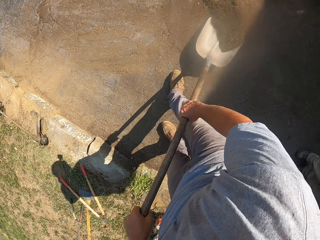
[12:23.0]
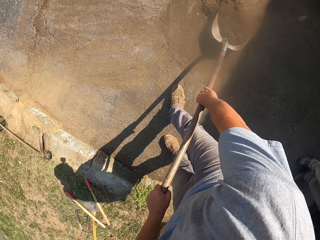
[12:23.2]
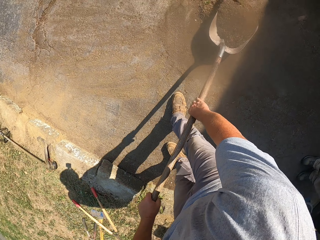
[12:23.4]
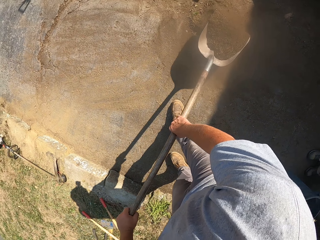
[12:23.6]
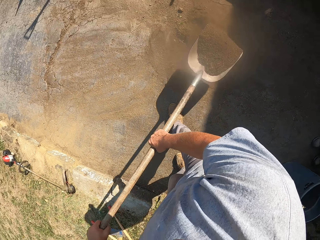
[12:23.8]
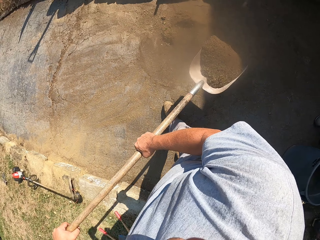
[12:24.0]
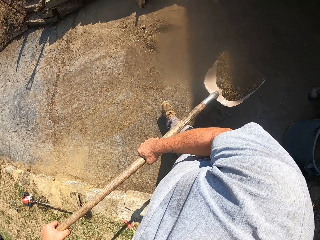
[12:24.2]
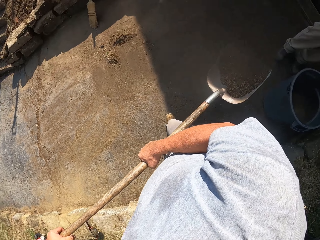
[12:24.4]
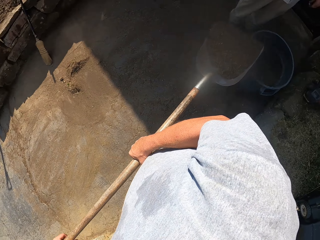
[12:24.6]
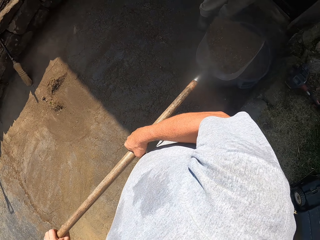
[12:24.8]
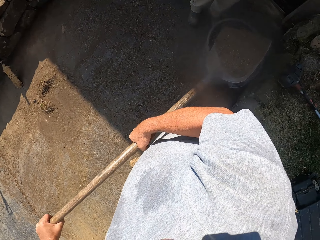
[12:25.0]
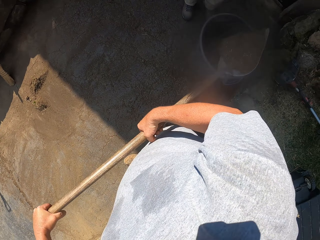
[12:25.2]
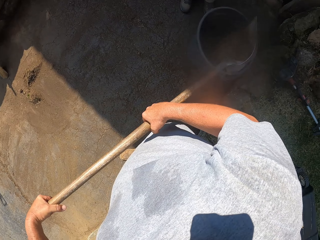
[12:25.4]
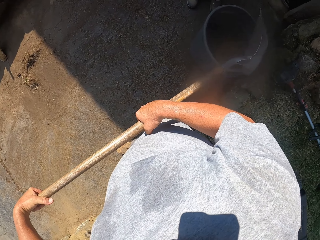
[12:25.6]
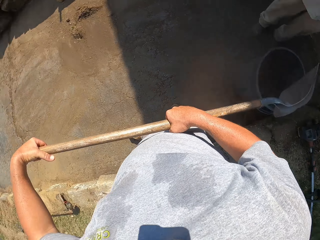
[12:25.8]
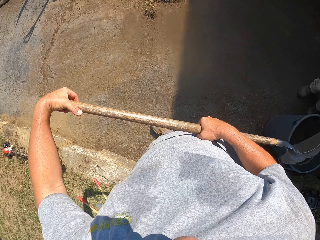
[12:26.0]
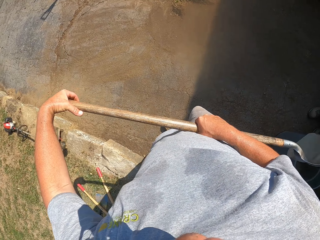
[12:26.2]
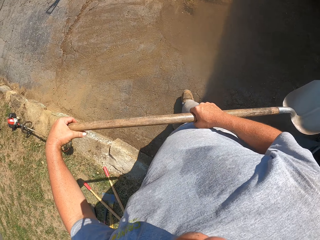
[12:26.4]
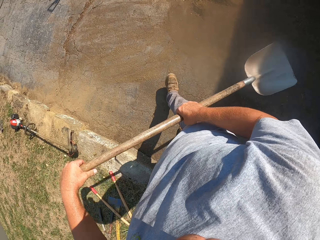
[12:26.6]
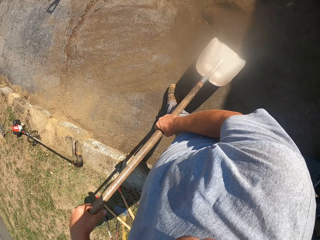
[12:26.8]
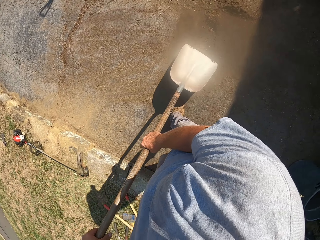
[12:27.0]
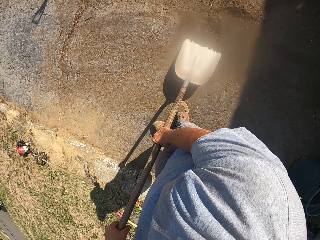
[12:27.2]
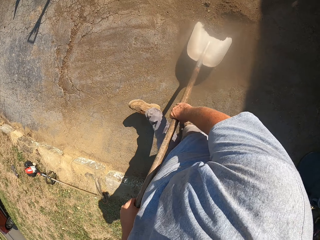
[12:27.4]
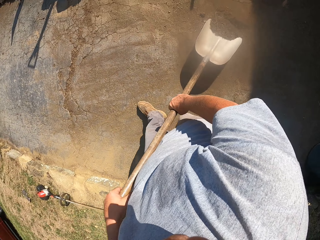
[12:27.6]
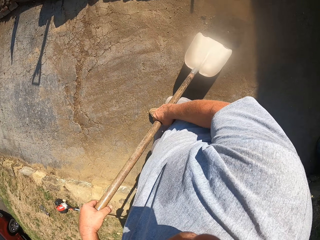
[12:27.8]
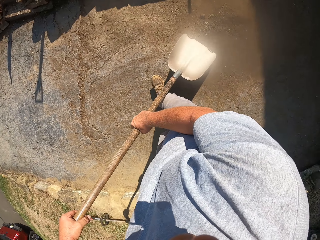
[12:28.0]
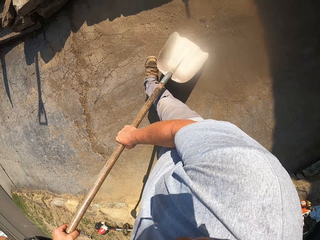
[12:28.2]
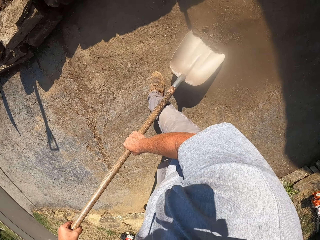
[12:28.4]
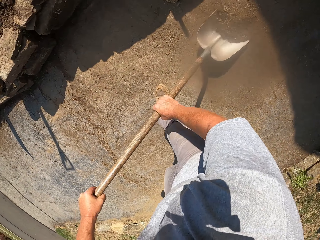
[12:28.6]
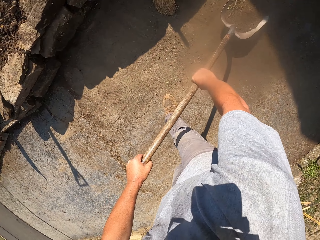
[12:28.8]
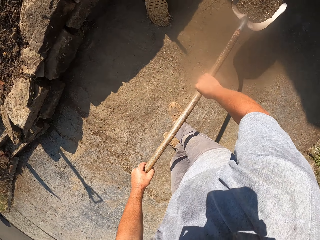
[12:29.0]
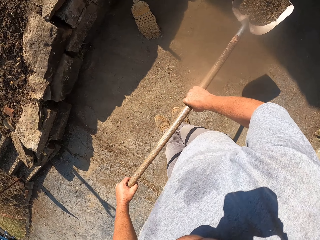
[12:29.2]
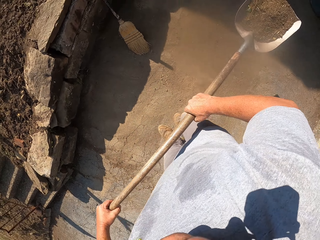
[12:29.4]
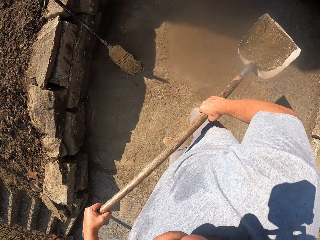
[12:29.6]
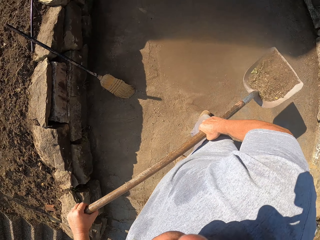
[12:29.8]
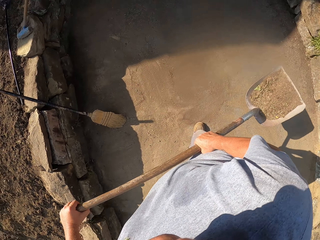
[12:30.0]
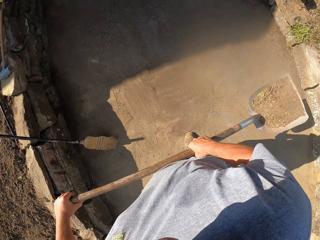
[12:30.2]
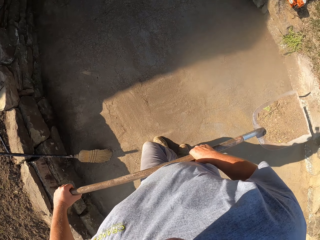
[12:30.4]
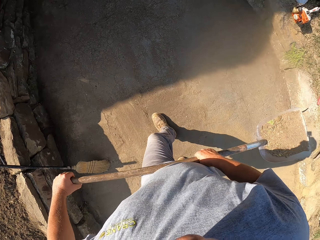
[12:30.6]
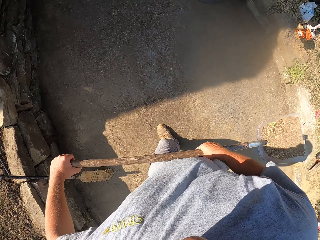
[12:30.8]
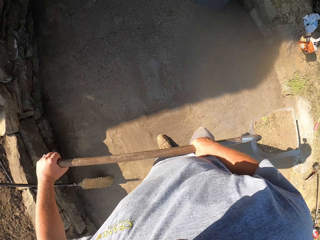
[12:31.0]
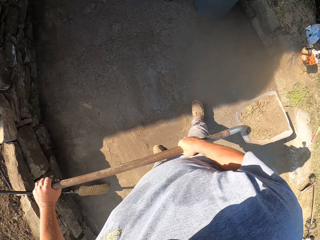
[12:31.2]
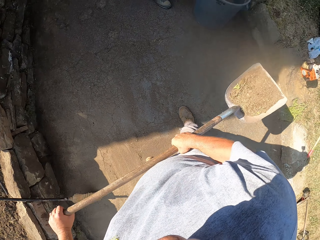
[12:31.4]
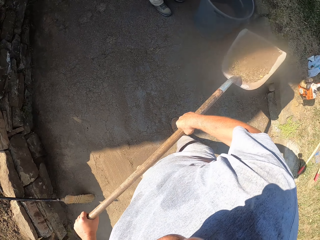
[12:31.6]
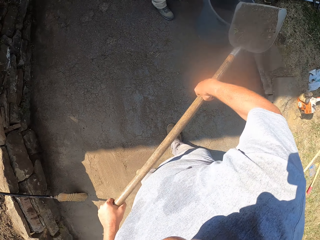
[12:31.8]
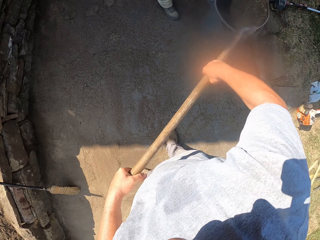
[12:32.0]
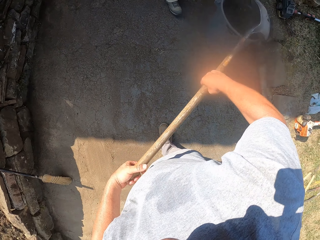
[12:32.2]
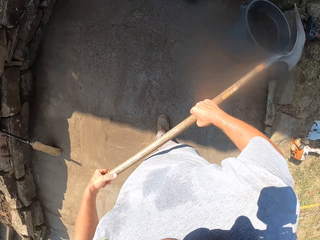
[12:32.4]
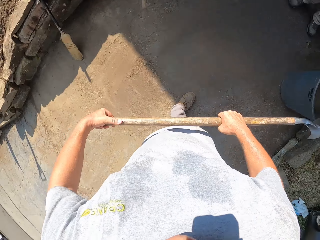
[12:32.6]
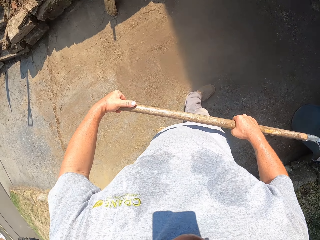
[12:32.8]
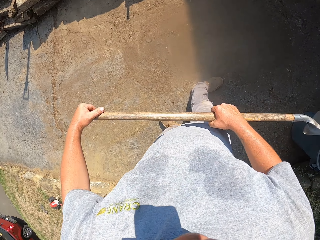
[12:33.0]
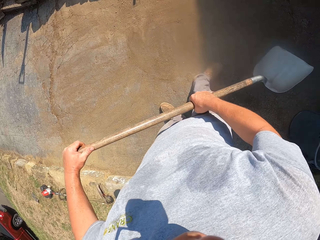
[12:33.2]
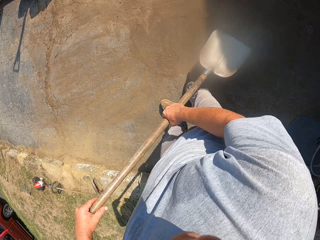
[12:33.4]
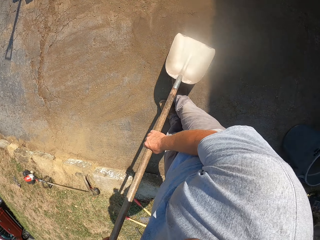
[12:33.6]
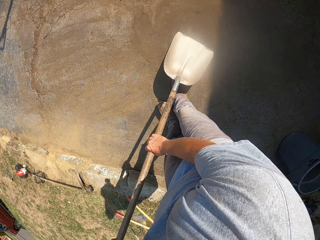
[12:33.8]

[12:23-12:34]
The camera wearer scoops the dust with the spade. They move towards the trash bin. They empty the dust in the bin. They scoop the dust with the spade. They move towards the trash bin. They empty the dust in the bin.

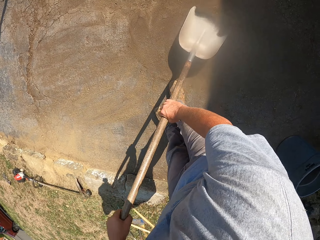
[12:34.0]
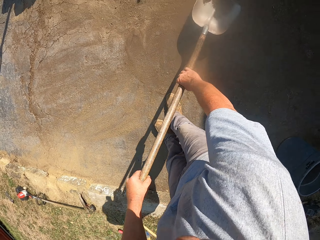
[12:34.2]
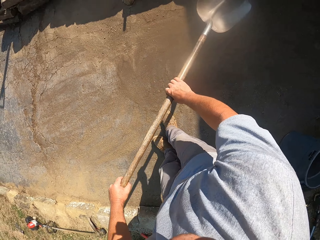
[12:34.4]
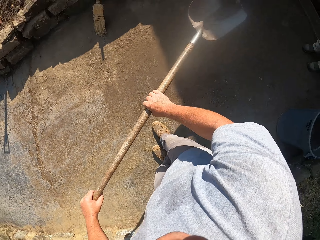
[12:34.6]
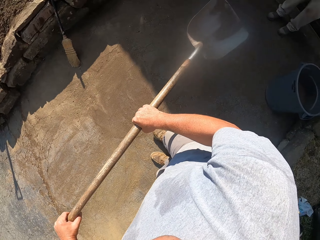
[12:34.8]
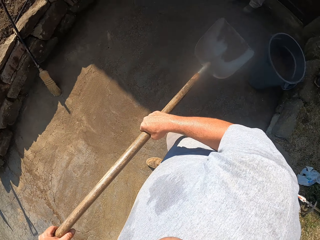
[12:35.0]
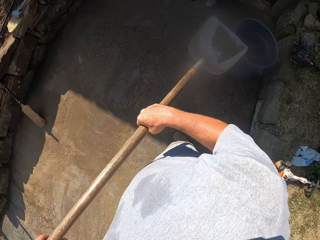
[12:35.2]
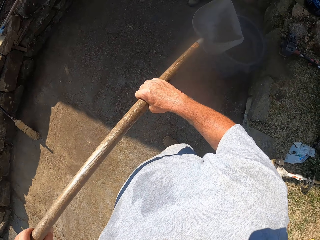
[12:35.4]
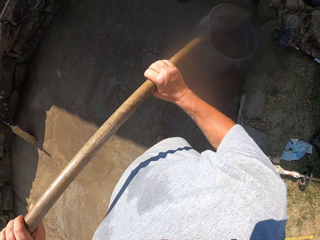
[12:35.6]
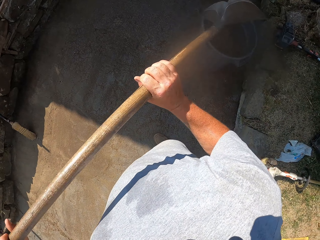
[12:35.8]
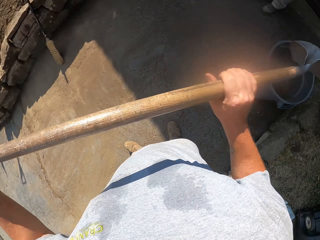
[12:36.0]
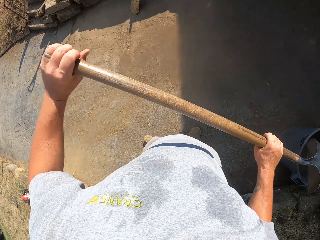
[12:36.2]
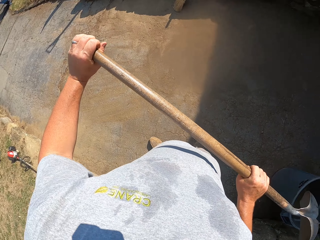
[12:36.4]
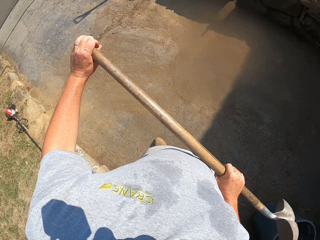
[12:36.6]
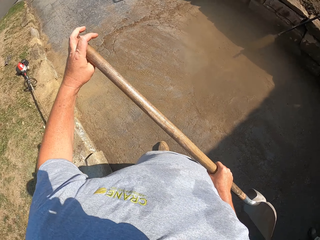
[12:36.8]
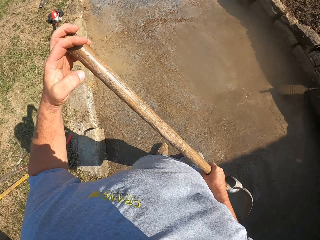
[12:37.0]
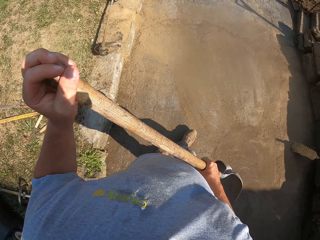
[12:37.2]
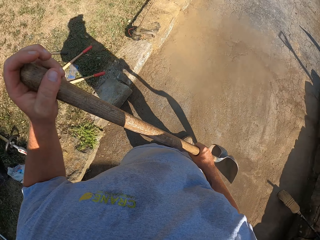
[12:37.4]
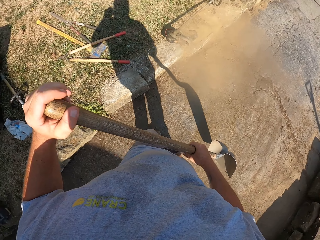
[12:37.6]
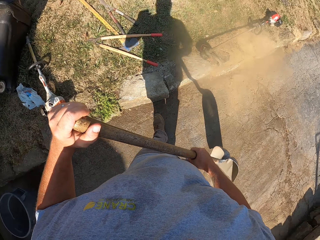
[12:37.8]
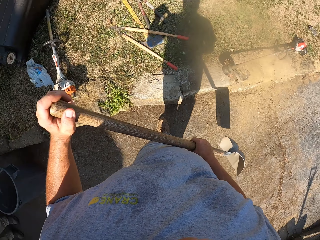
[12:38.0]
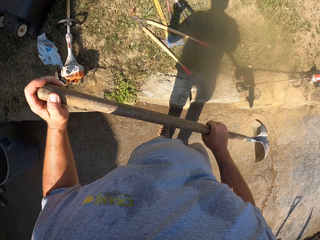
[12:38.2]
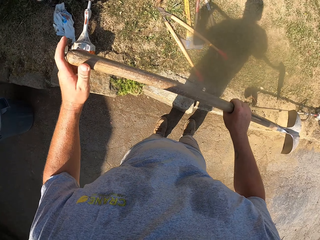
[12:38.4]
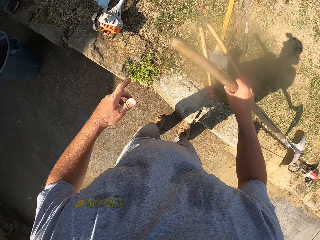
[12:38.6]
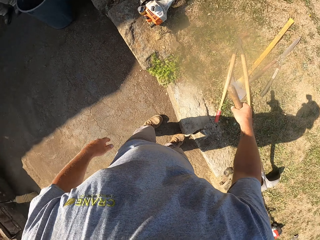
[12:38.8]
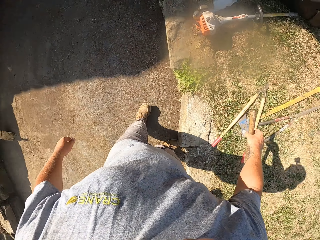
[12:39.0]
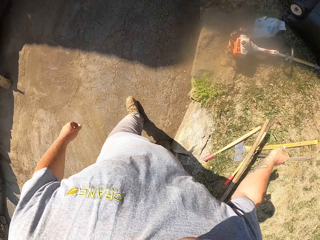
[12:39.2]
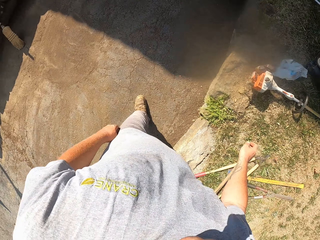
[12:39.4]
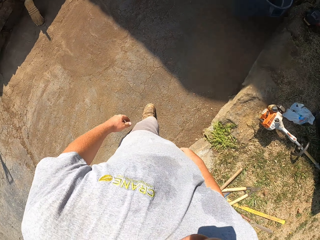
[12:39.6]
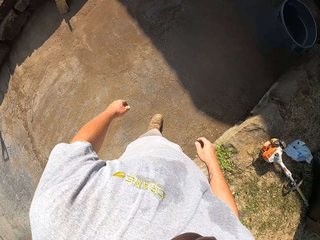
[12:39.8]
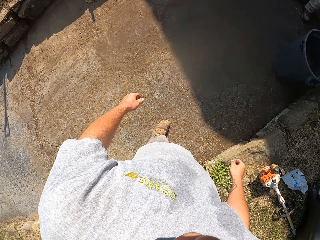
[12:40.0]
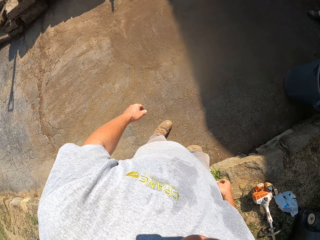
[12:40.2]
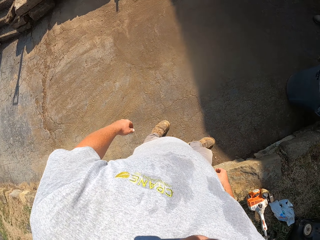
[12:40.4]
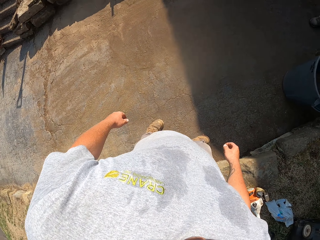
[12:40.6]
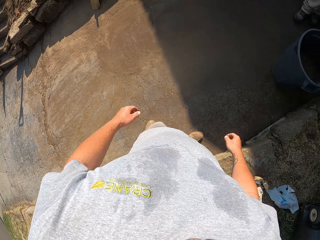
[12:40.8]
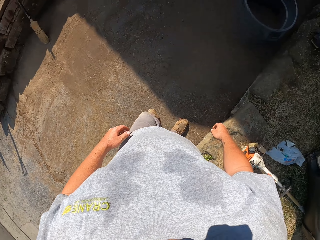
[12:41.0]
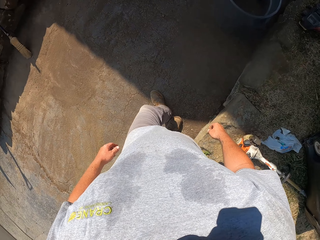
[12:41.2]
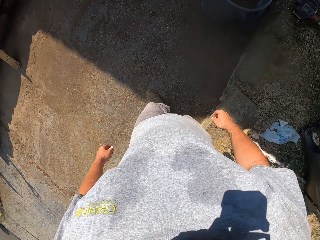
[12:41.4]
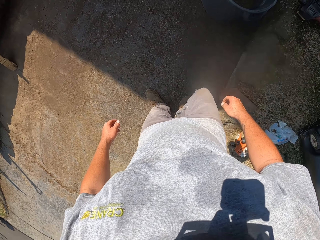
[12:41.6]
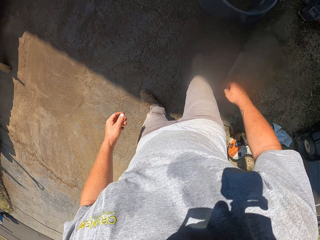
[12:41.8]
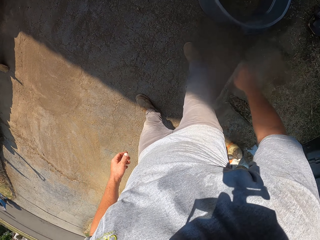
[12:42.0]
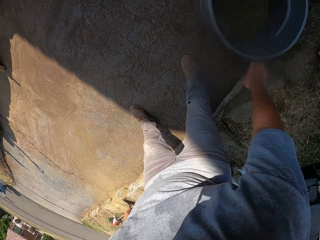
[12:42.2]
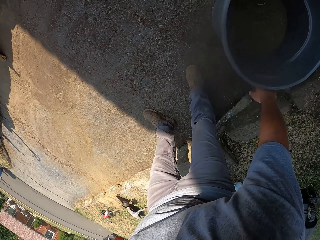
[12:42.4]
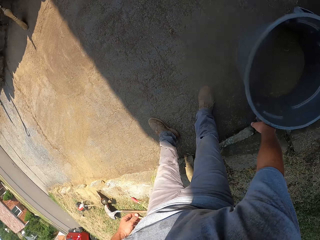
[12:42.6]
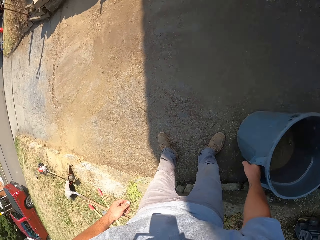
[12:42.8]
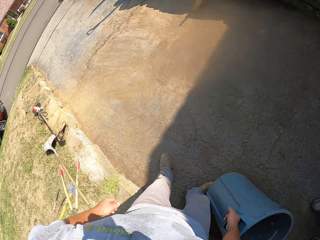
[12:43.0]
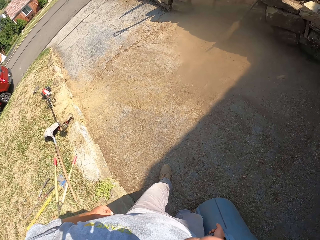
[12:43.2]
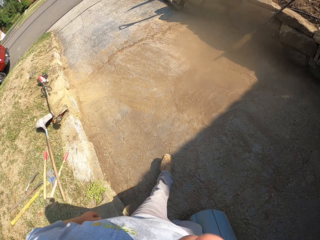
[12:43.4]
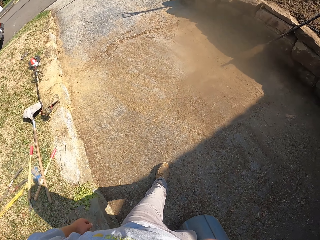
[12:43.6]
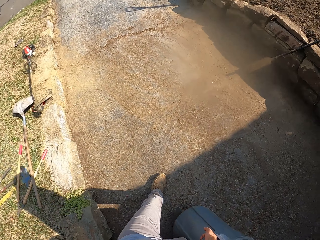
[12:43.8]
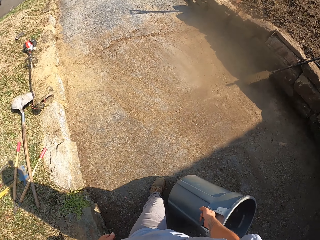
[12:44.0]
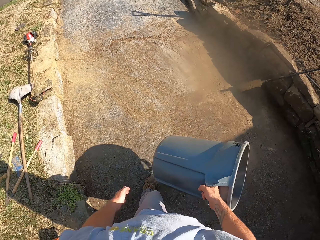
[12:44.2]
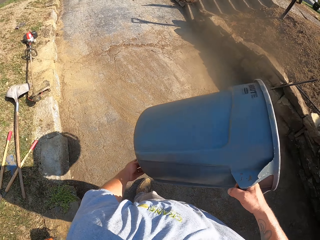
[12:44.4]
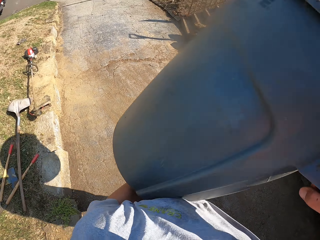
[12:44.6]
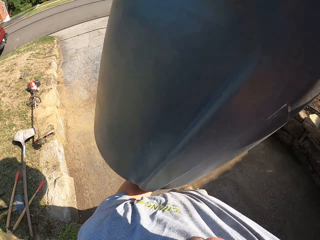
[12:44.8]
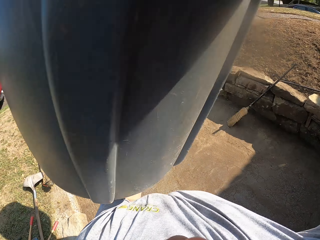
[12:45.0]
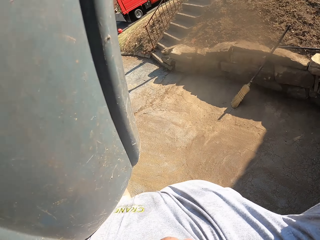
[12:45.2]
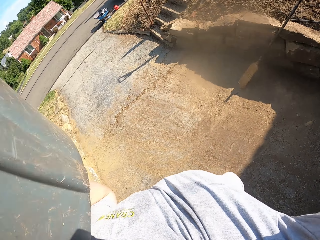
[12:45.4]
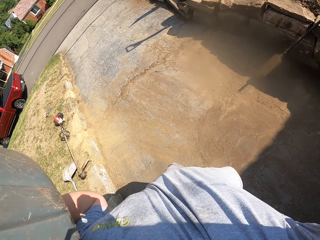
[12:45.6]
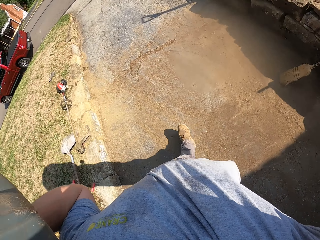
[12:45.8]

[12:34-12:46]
The camera wearer collects the dirt. They pour the dirt in the trash bin. They walk around. They drop the spade. They walk towards the trash bin. They pick up the trash bin. They walk around. They carry the trash bin over the shoulder.
